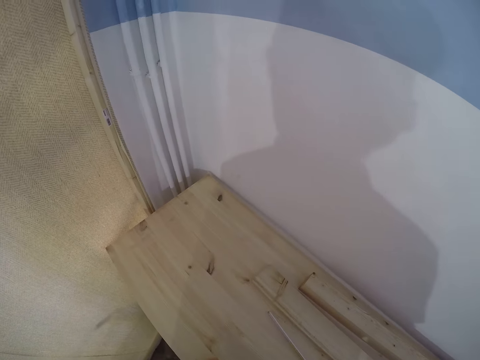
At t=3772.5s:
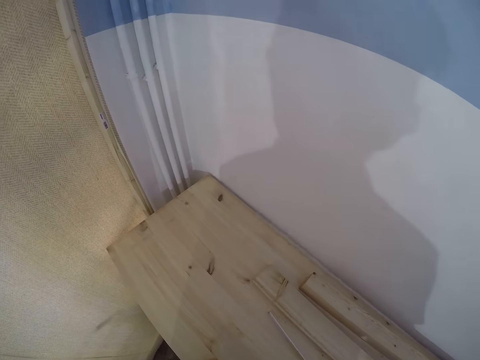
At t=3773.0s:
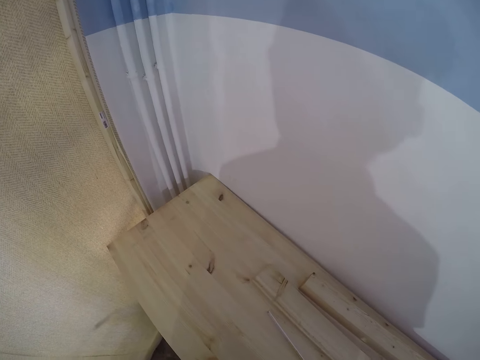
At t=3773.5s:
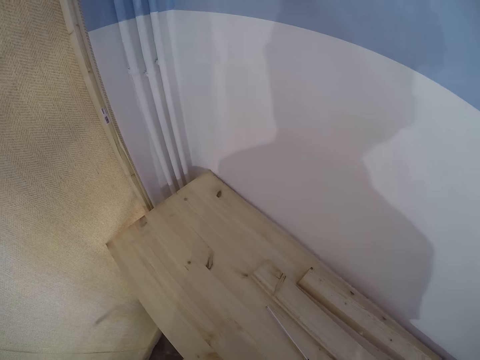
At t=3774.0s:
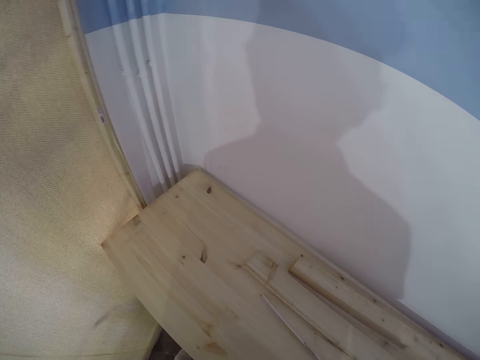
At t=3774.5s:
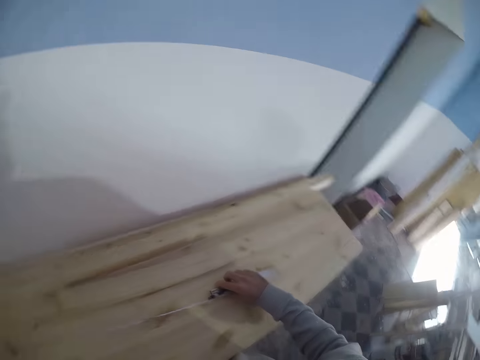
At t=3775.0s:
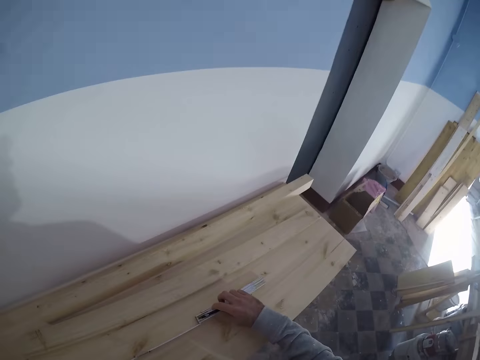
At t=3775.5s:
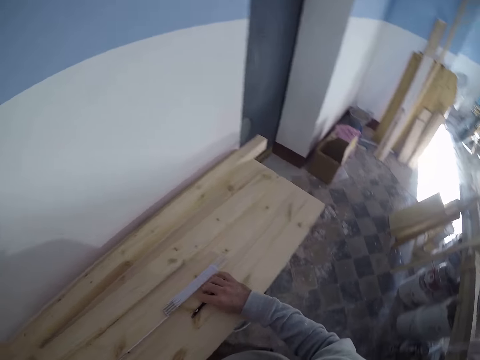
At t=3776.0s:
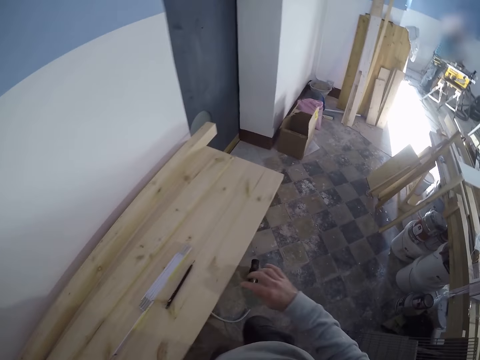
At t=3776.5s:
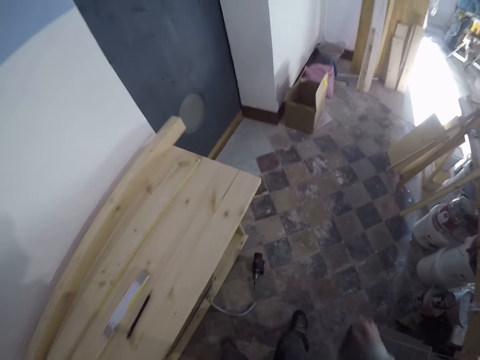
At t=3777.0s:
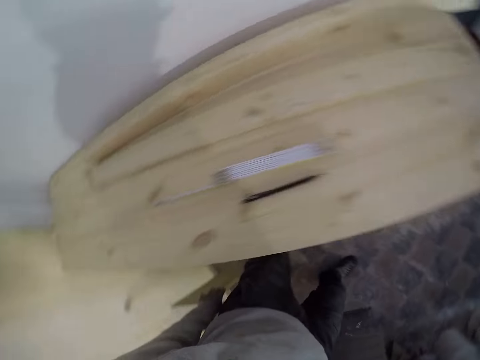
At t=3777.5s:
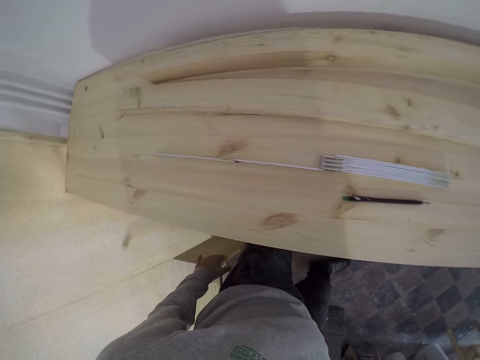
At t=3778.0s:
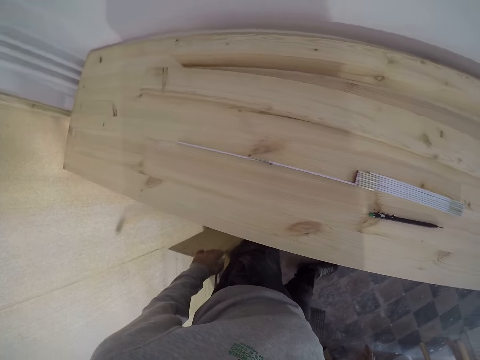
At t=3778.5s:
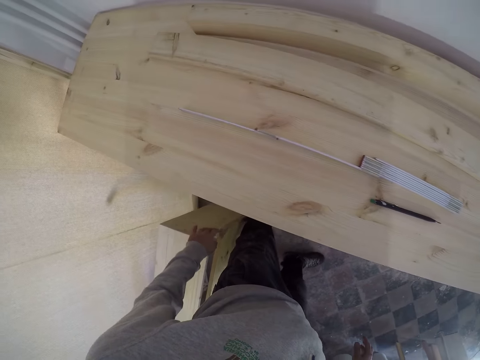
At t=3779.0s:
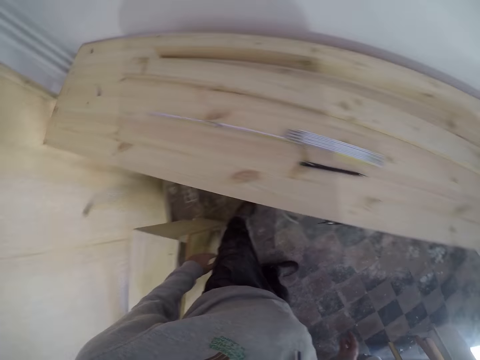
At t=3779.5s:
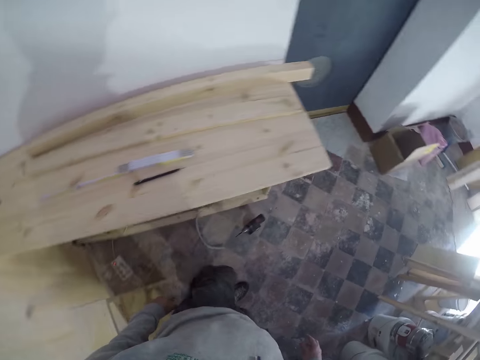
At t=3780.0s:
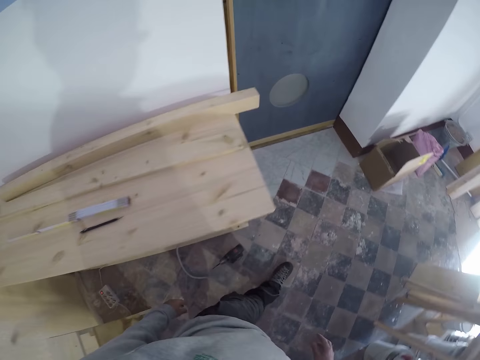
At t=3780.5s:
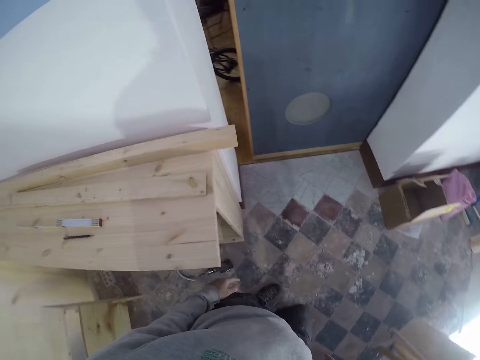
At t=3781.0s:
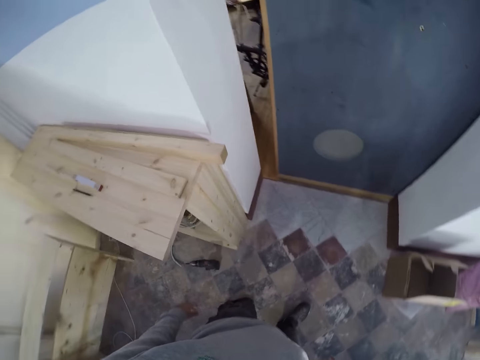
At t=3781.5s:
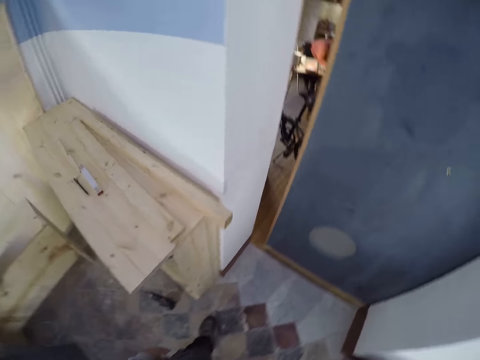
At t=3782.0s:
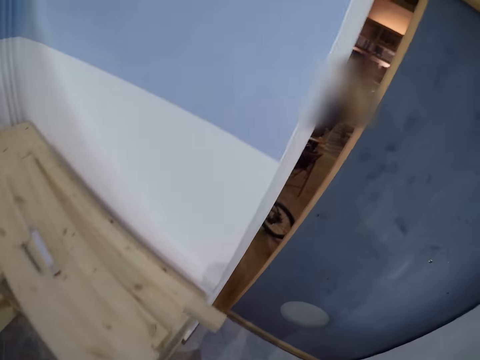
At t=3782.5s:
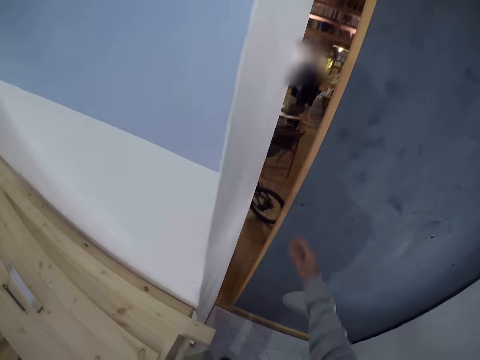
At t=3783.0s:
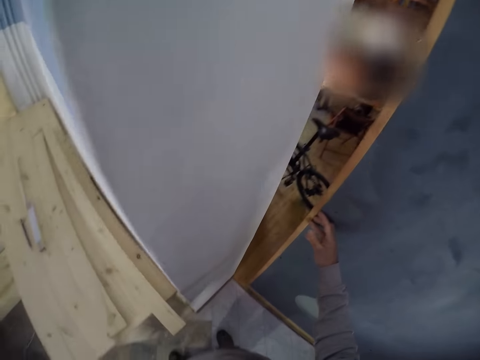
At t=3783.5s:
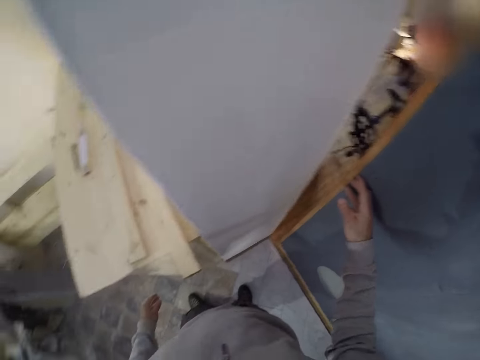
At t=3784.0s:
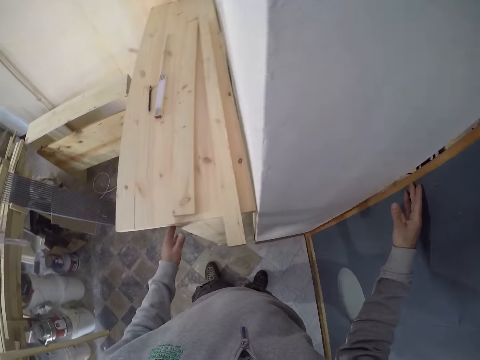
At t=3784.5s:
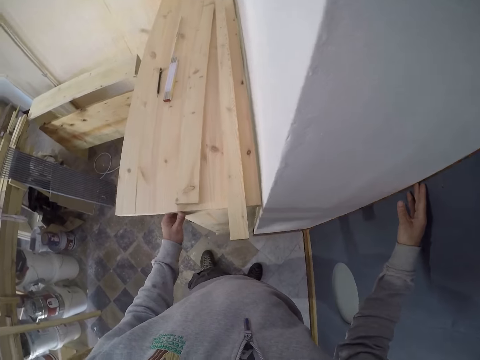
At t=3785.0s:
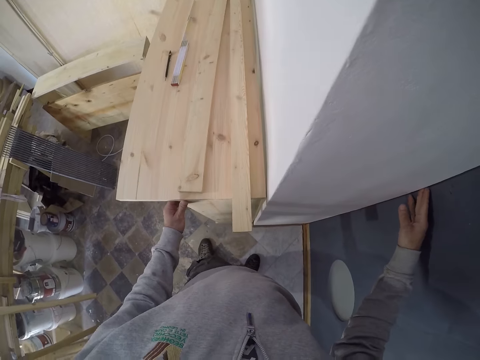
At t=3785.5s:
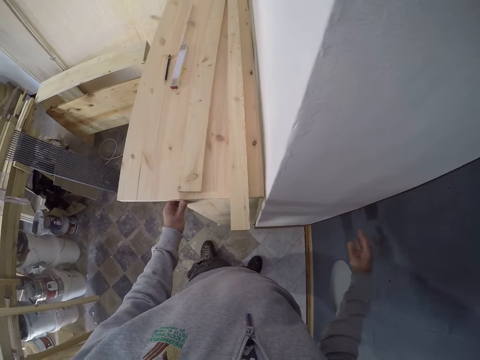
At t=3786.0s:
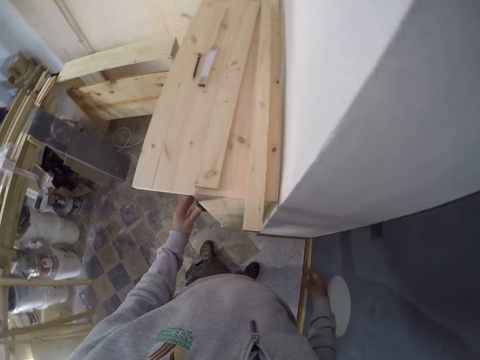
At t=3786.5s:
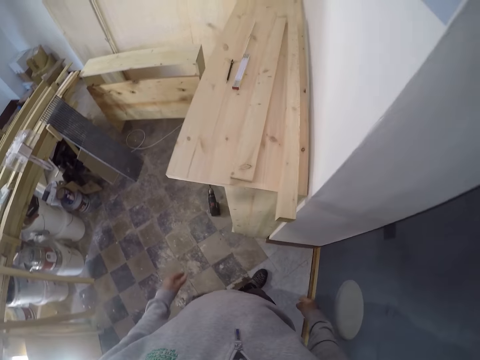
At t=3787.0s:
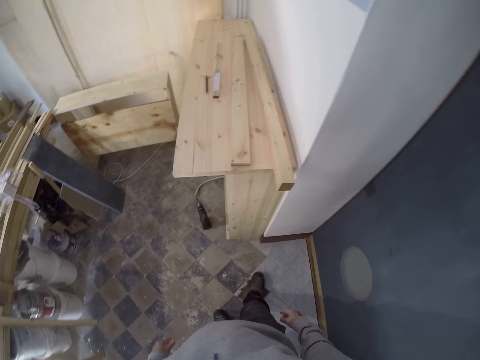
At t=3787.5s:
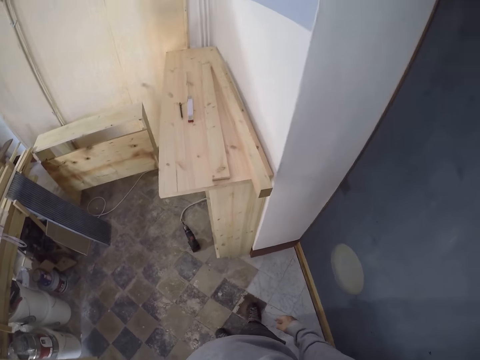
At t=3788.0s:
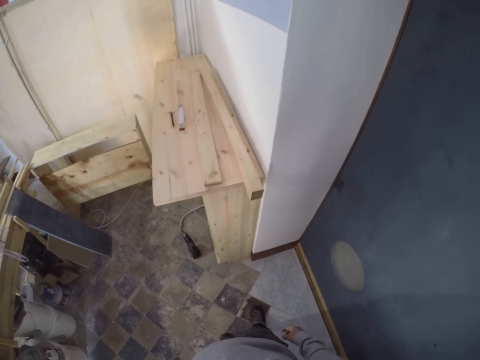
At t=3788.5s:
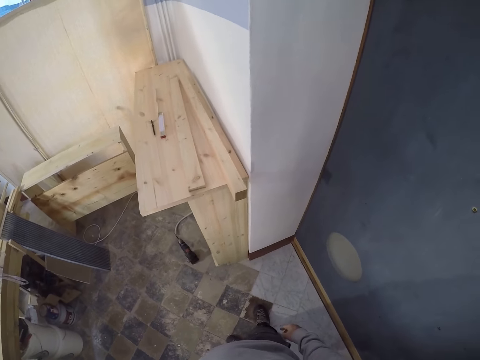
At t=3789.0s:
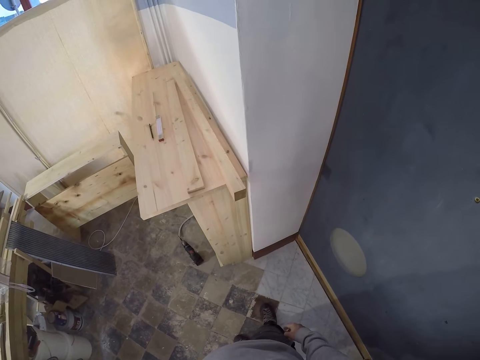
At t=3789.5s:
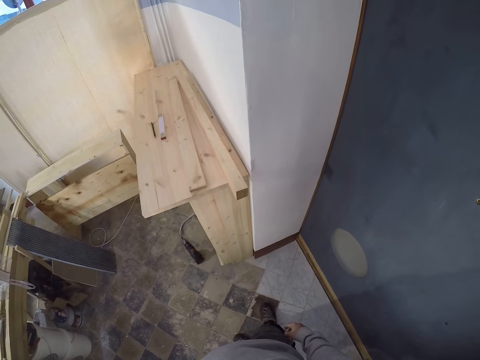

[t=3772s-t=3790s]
The camera wearer moves the wood with the left hand. He drops the ruler on the bench with his right hand. He drops the pen on the bench with his right hand. He stares at the wood. He walks in the room. He stares at the wood. He closes a door with his right hand. He holds the bench with his left hand. He stares at the wood.

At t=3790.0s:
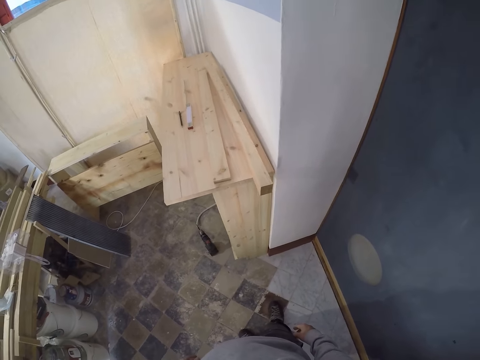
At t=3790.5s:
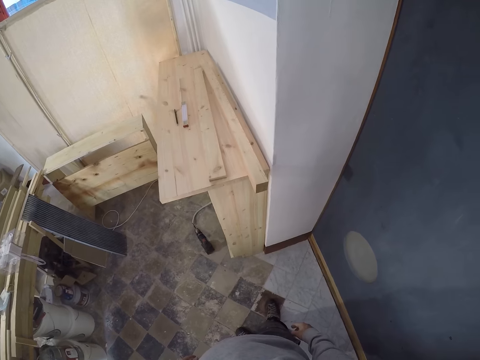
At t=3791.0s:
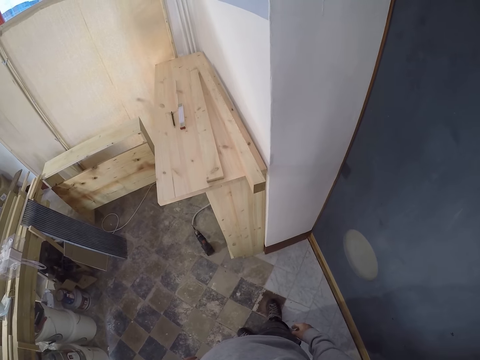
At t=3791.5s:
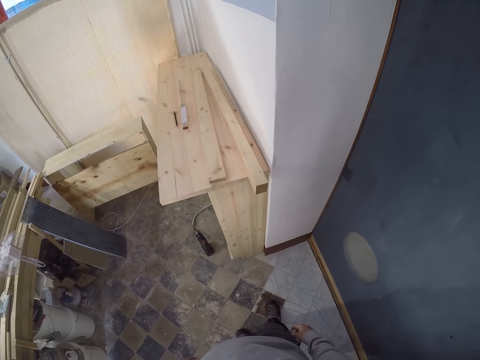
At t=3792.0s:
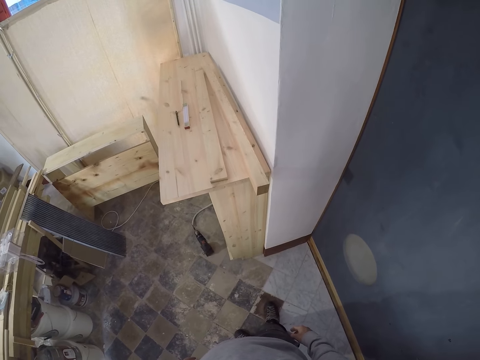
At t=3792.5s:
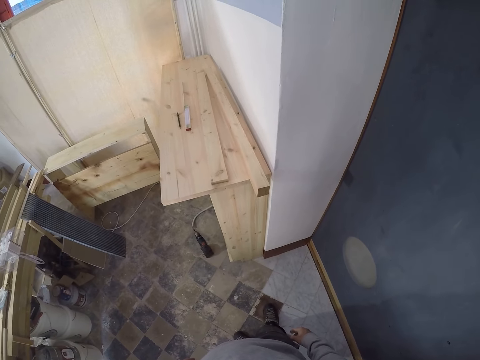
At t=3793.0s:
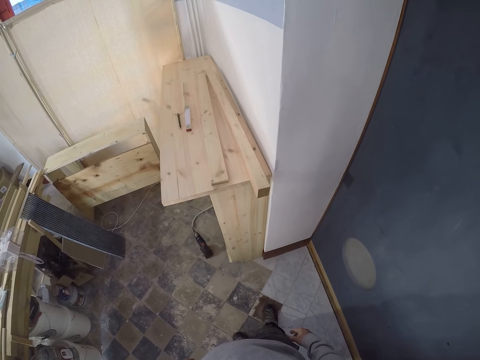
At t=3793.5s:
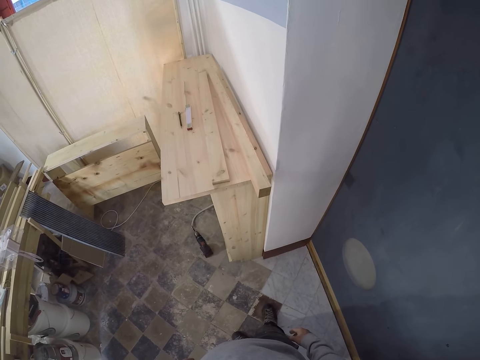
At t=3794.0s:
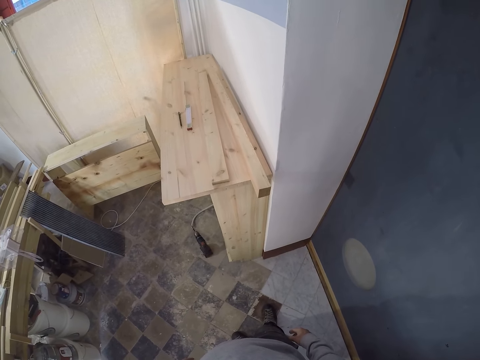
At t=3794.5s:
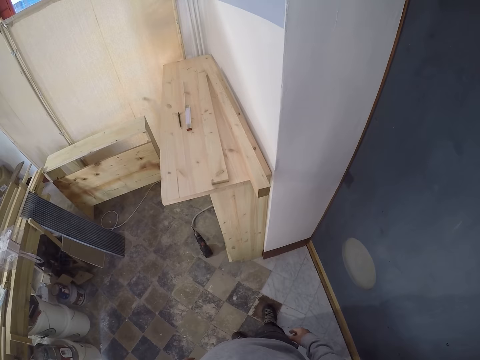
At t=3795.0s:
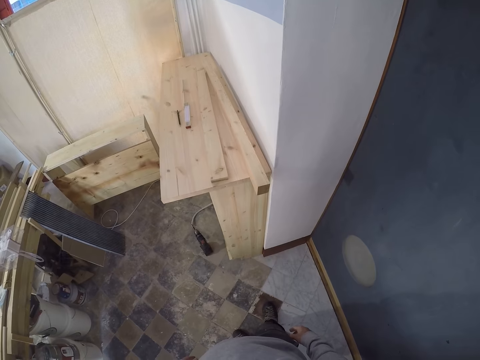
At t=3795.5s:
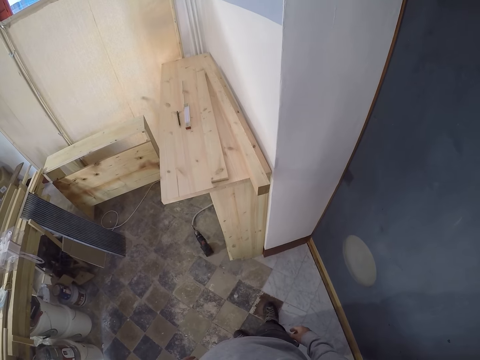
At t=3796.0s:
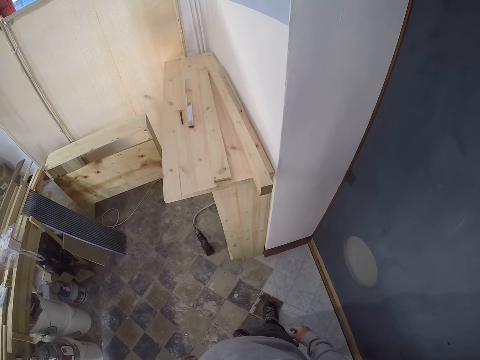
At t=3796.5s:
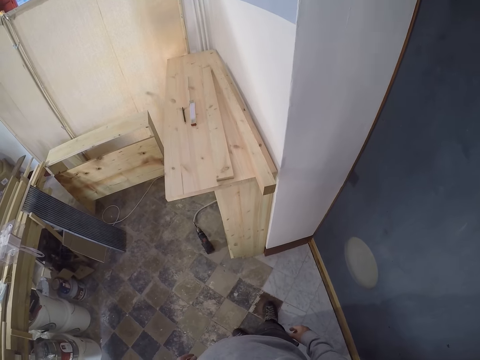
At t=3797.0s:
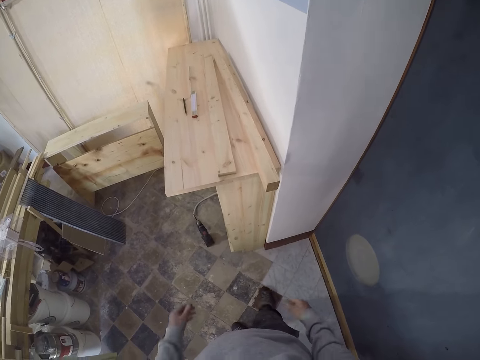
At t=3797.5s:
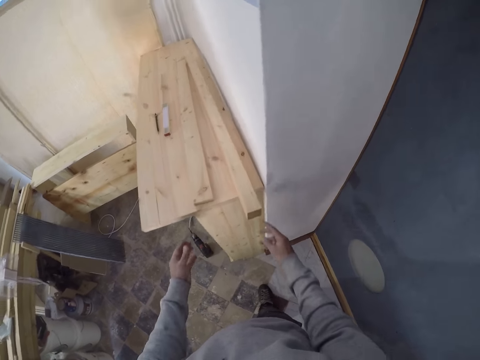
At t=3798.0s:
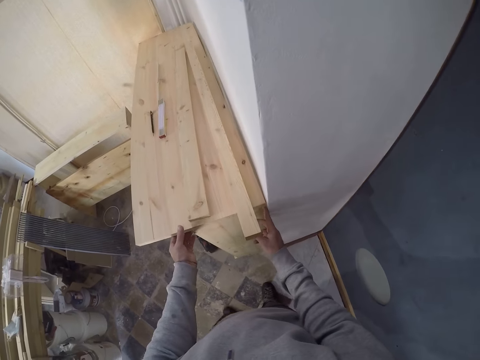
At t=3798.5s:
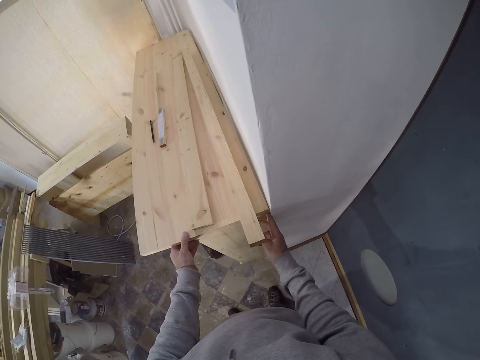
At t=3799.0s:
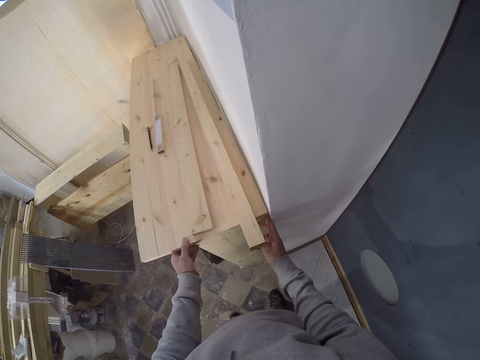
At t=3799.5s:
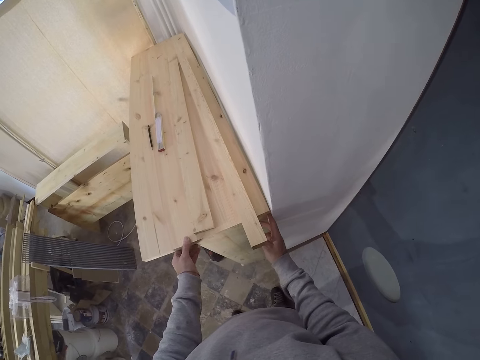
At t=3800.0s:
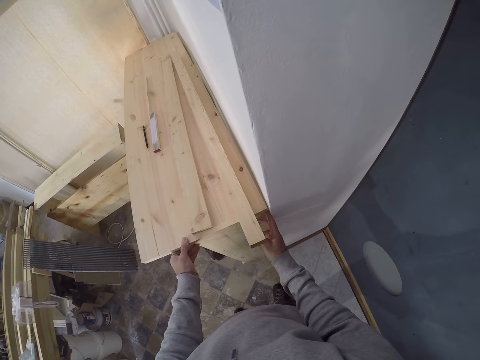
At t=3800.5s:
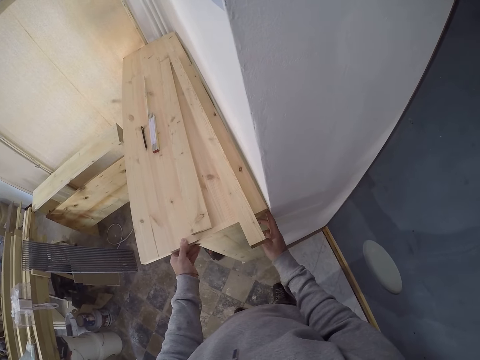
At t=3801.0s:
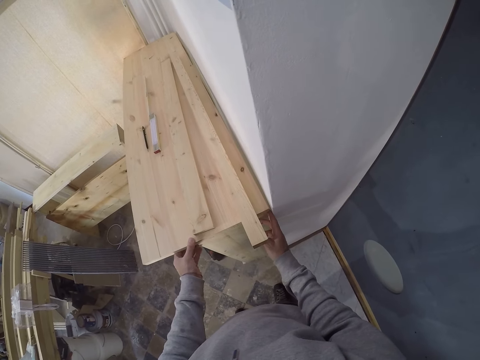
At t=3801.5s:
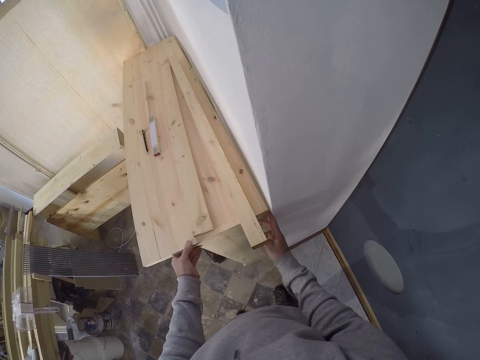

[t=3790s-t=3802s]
The camera wearer adjusts the bench with both hands. They hold the wood with the right hand and move the wood with the left hand.
